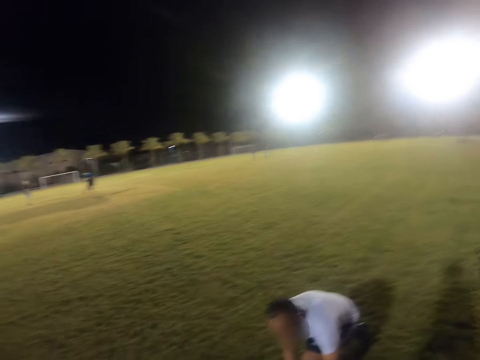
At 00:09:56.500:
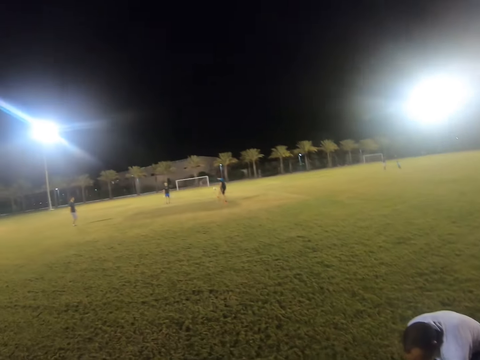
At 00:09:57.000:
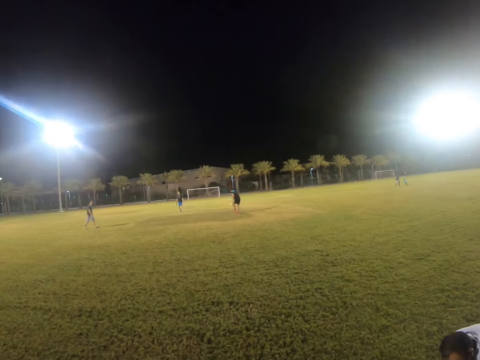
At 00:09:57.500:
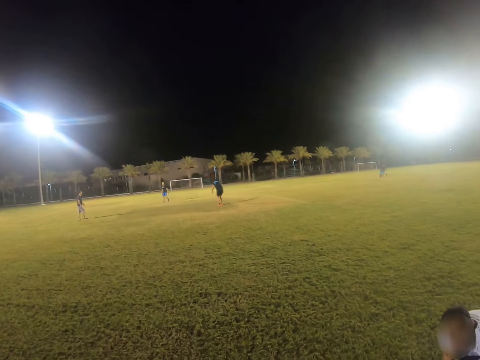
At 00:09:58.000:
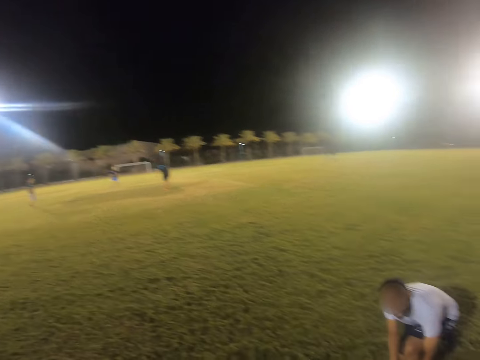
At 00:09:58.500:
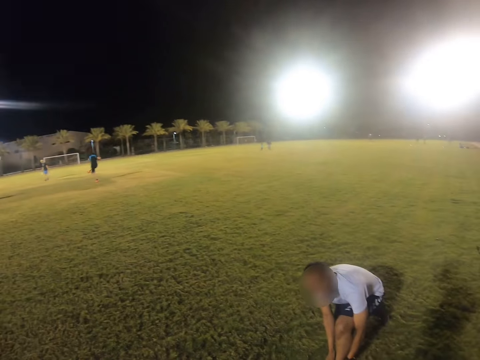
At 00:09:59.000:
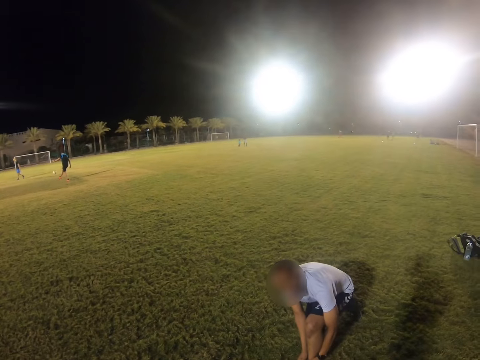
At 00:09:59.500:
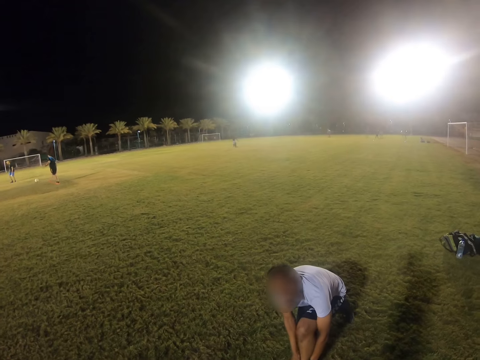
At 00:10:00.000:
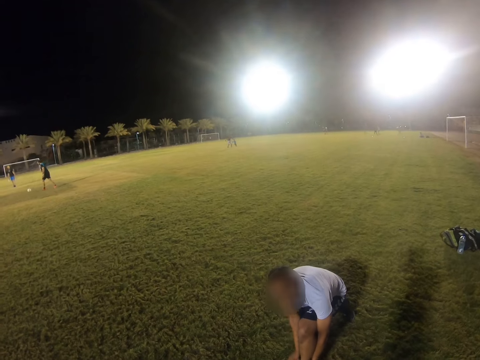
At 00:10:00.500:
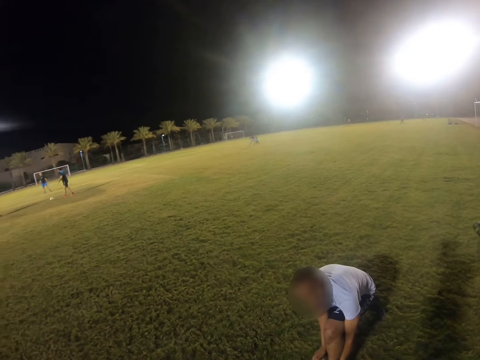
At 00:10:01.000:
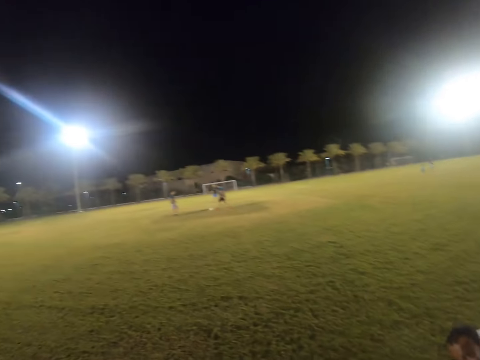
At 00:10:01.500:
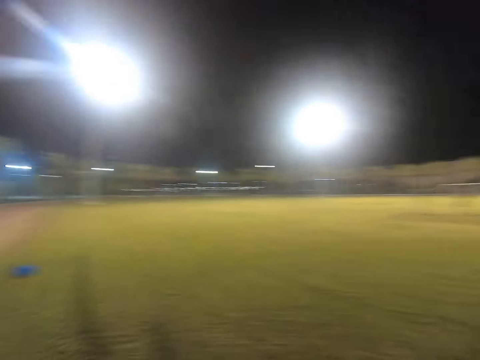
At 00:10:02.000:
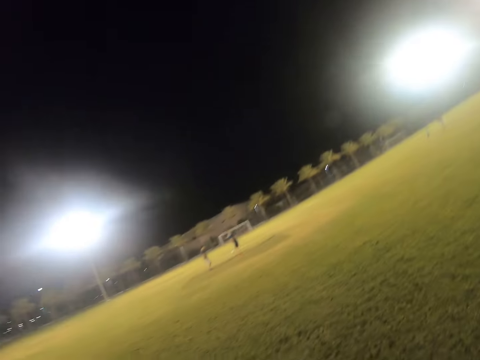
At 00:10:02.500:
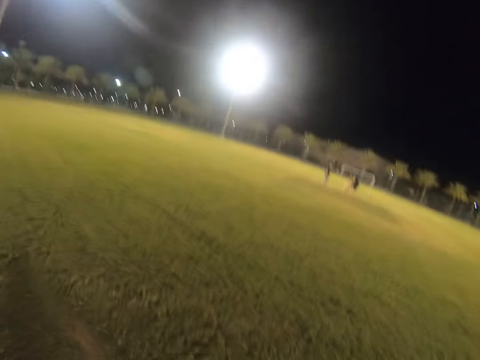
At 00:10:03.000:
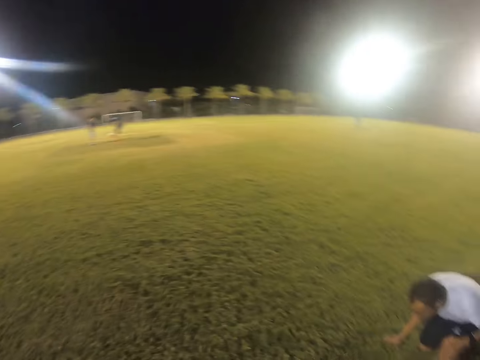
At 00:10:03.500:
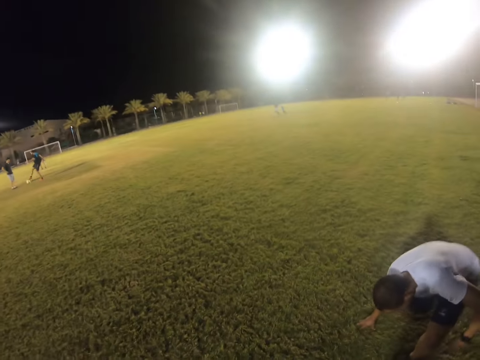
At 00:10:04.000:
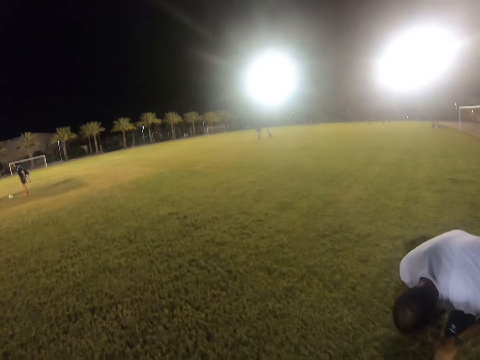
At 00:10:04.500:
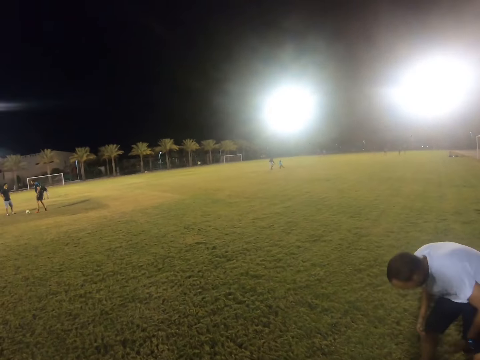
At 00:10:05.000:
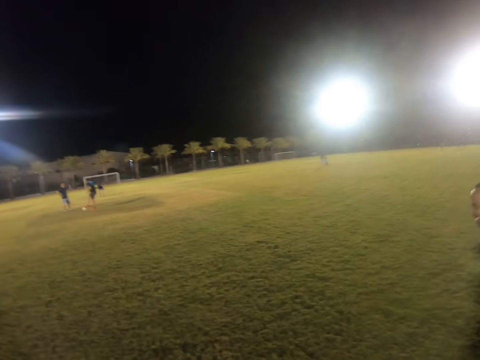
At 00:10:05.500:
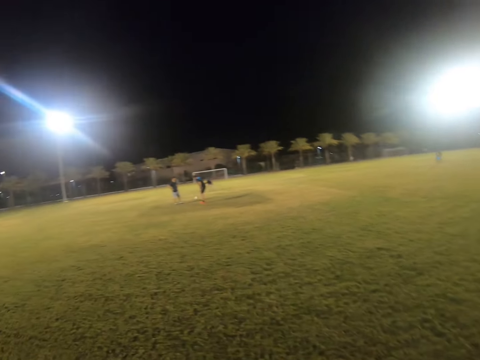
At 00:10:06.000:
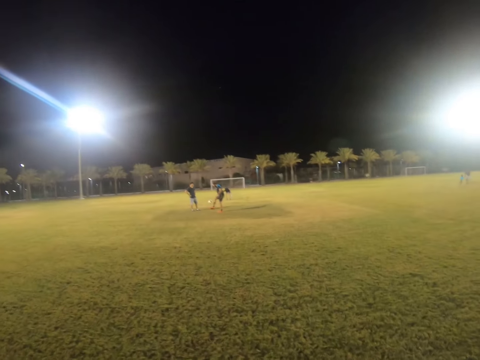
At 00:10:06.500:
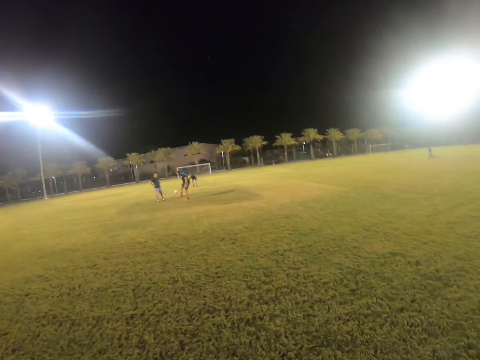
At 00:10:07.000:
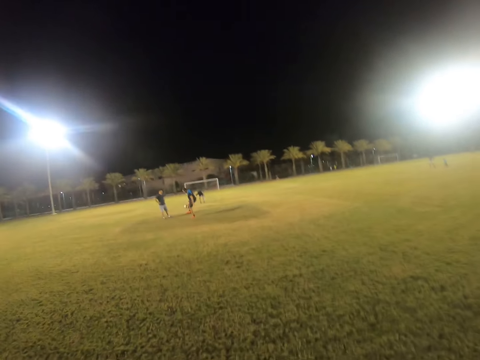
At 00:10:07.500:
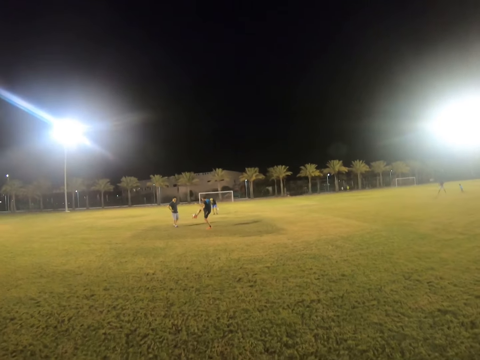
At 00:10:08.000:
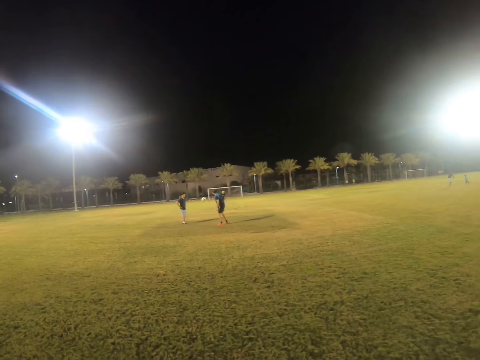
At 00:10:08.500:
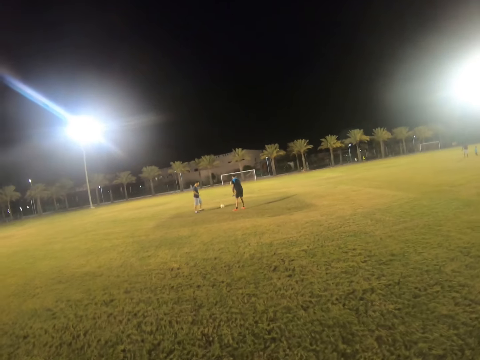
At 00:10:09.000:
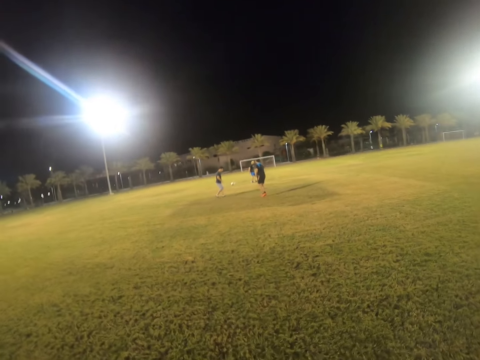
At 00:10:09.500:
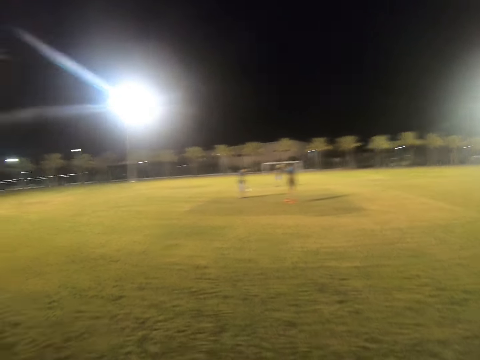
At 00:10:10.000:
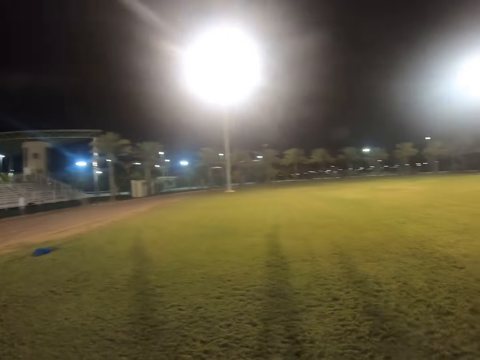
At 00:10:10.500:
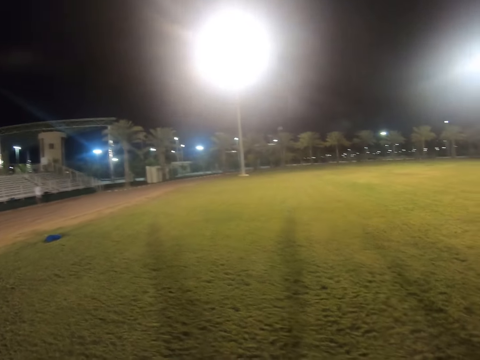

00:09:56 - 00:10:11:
The camera wearer walks around. A man plays with the ball.

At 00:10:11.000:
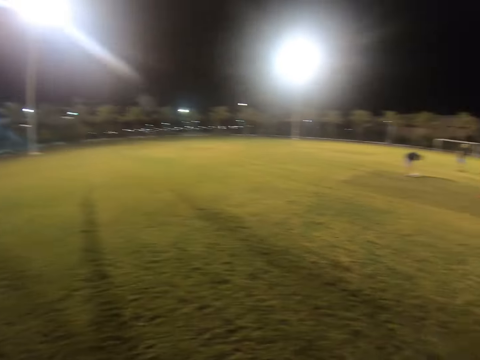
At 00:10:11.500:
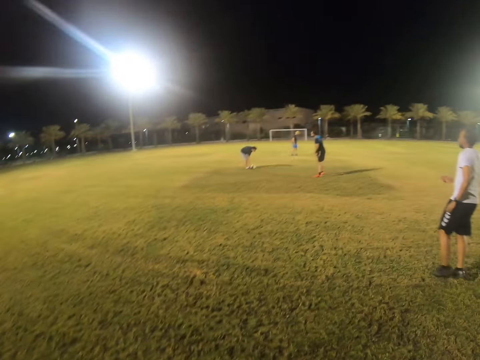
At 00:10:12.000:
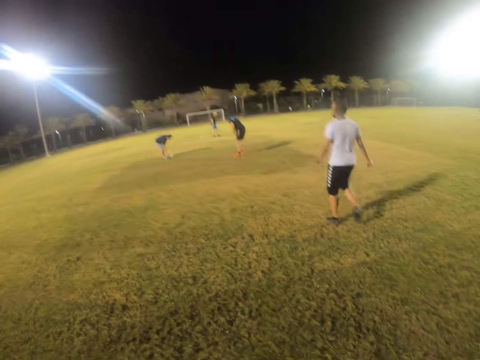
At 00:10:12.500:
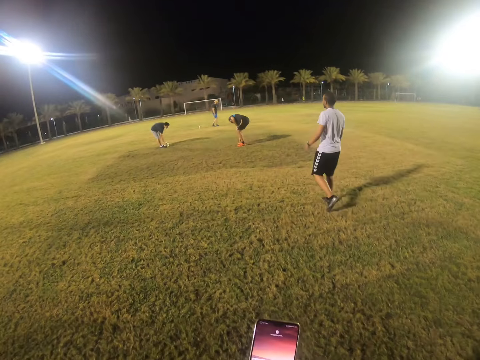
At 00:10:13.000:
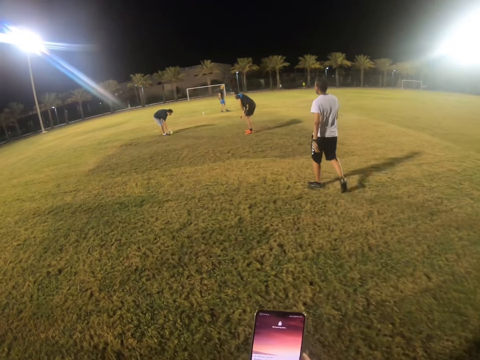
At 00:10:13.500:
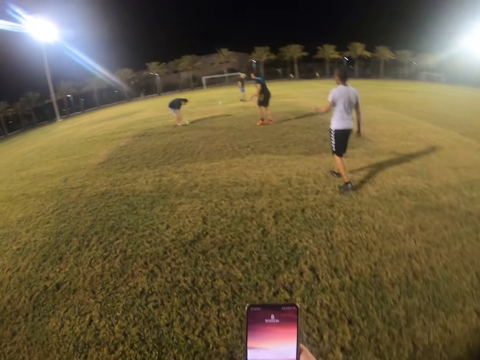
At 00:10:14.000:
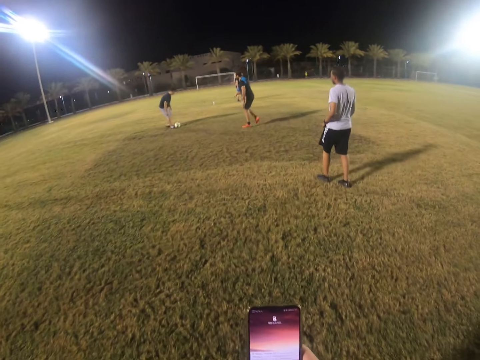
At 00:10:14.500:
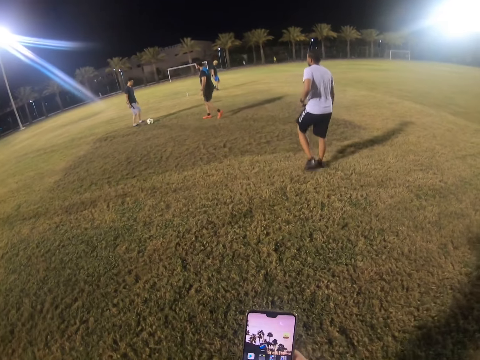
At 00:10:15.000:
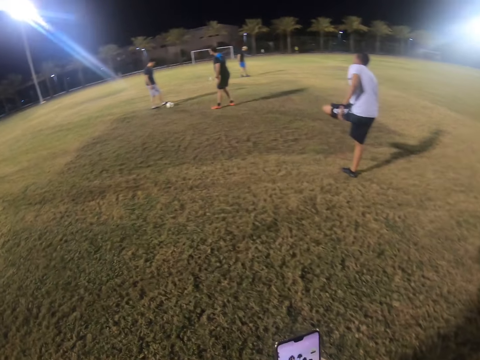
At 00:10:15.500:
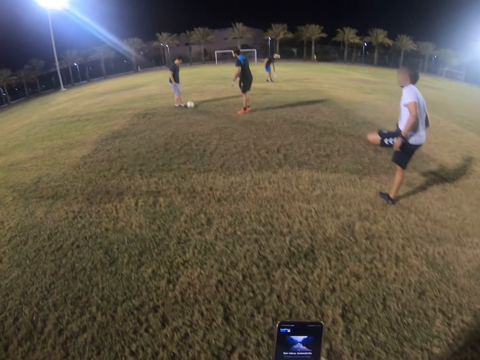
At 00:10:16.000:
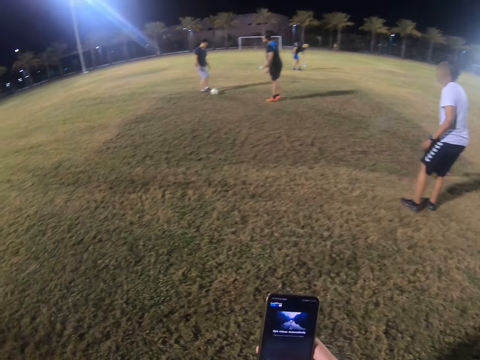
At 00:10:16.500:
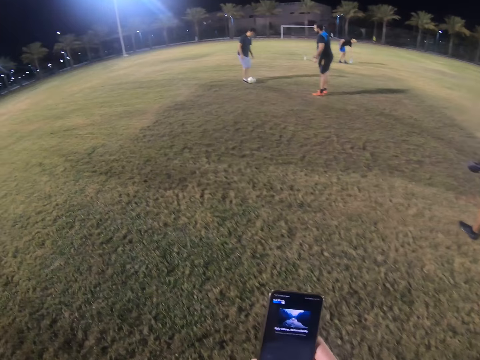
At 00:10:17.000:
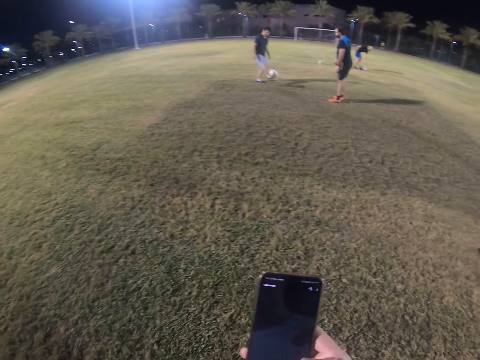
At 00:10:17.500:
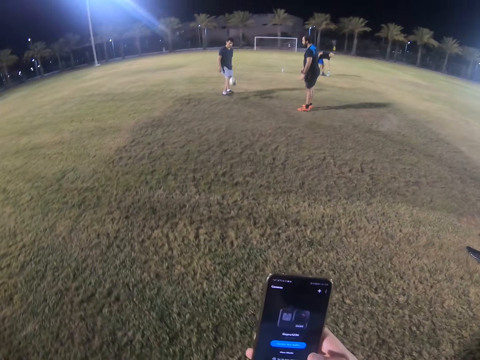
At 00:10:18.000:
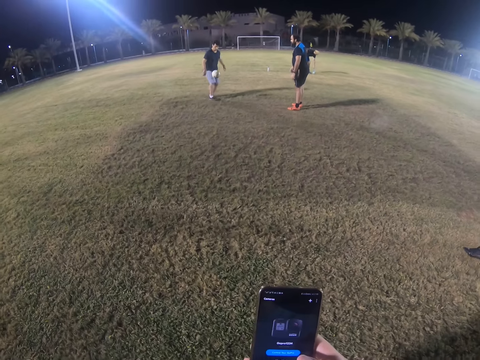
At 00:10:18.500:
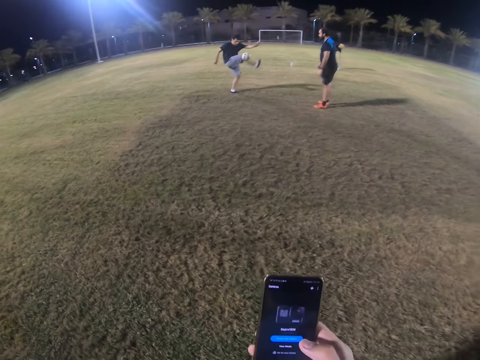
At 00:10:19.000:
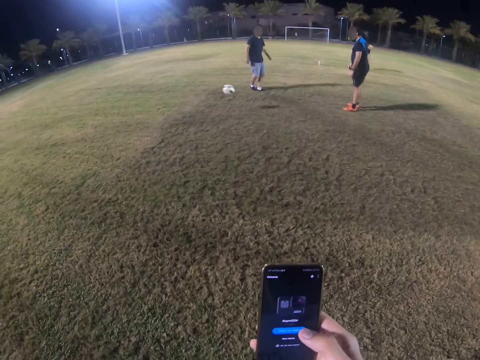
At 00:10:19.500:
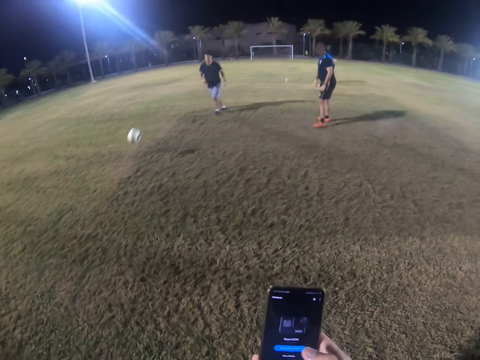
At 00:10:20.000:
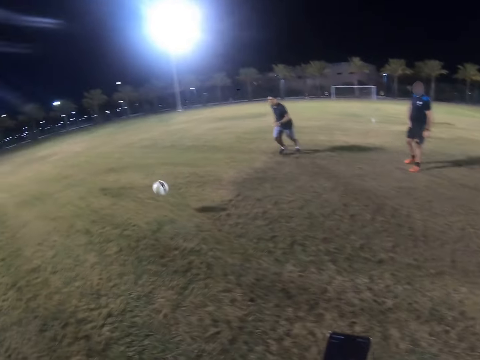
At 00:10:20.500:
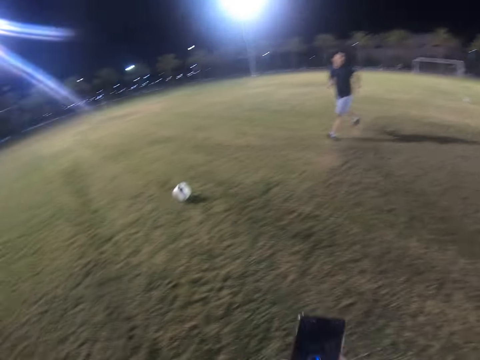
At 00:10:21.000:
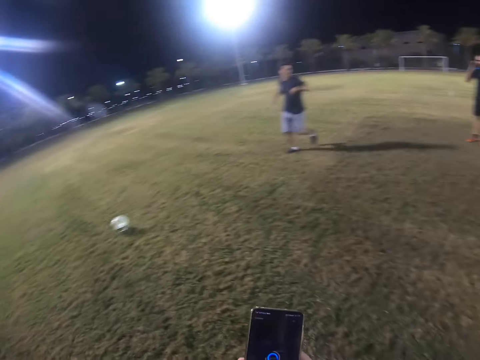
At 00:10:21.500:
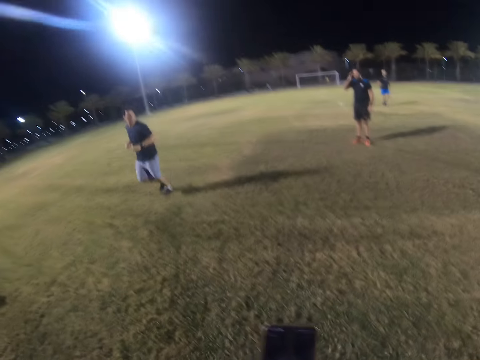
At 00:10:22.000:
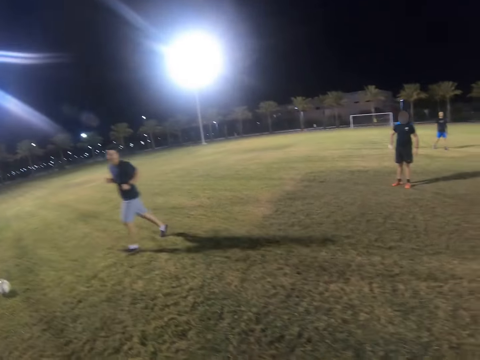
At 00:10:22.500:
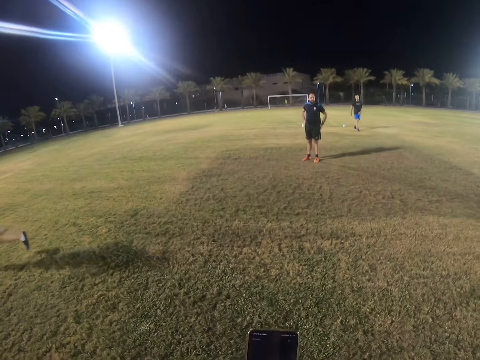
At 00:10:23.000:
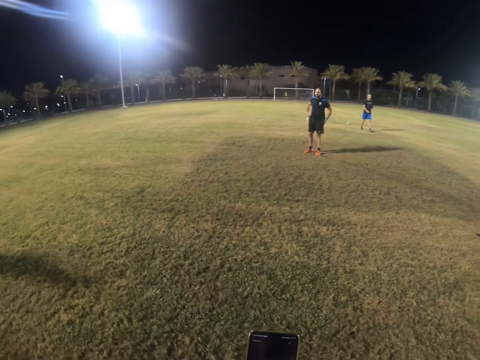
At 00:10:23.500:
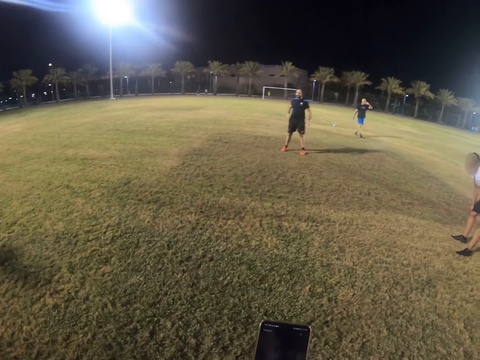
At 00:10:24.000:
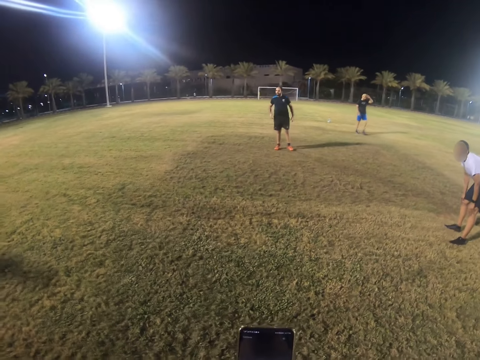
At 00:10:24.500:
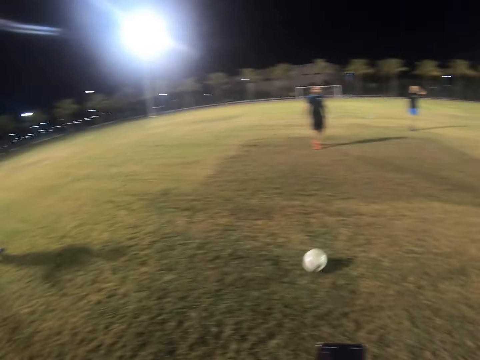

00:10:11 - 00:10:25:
A man walks in the field. The camera wearer operates the phone. He takes his phone. Another man runs after the ball.
